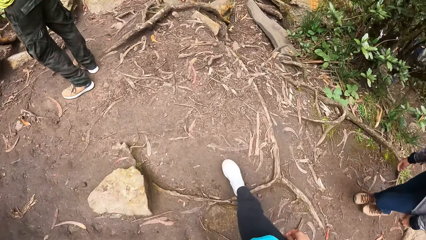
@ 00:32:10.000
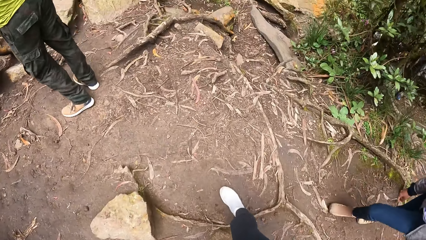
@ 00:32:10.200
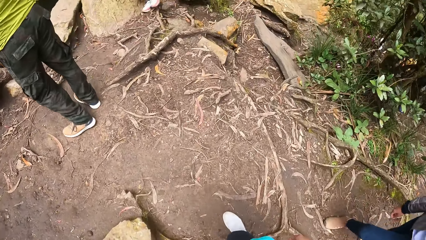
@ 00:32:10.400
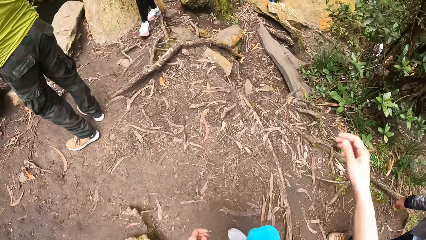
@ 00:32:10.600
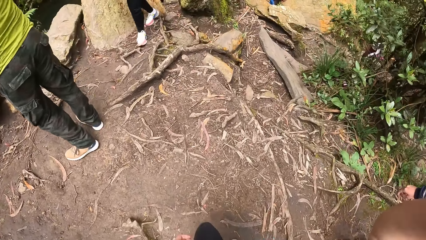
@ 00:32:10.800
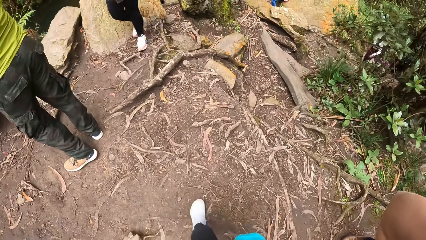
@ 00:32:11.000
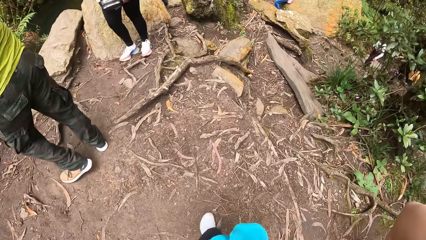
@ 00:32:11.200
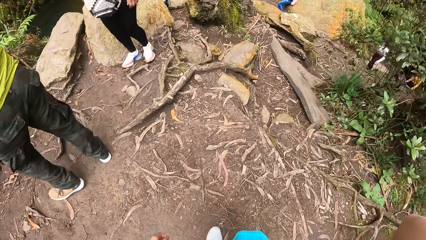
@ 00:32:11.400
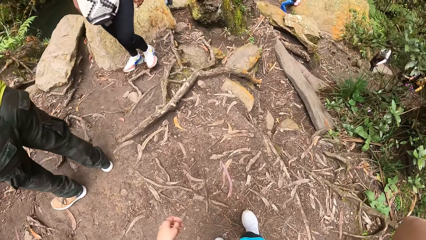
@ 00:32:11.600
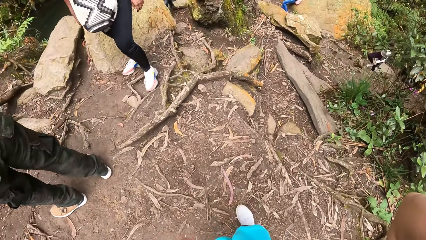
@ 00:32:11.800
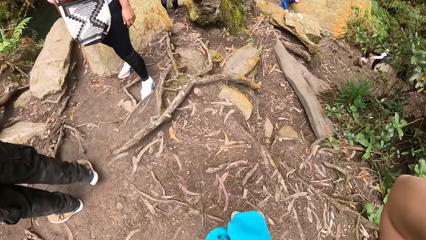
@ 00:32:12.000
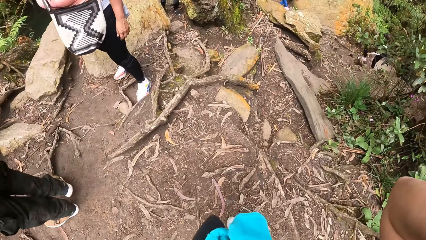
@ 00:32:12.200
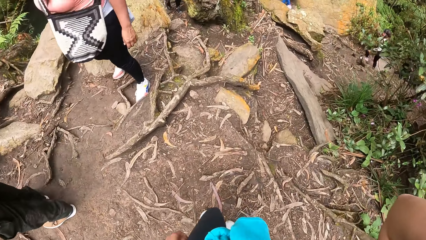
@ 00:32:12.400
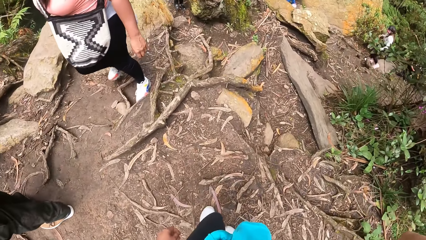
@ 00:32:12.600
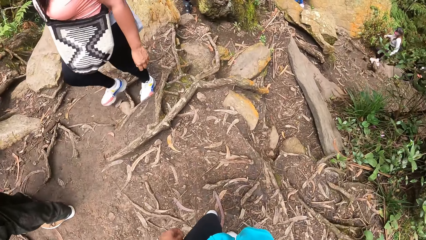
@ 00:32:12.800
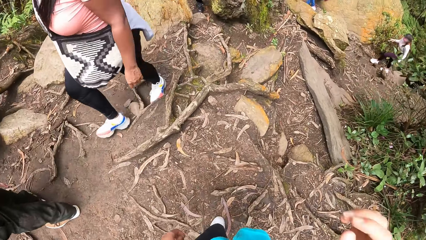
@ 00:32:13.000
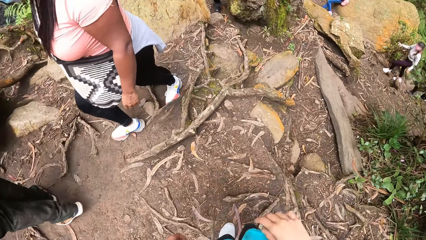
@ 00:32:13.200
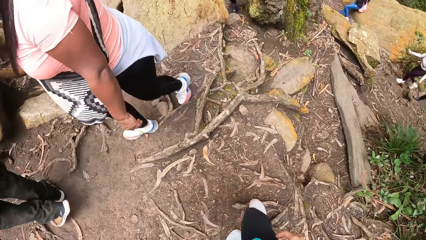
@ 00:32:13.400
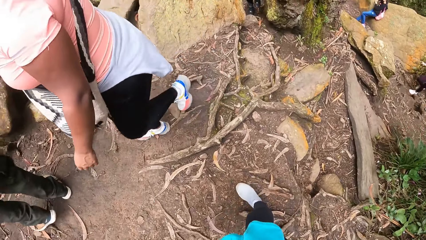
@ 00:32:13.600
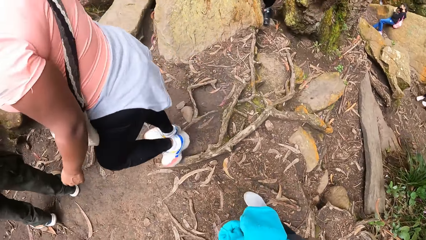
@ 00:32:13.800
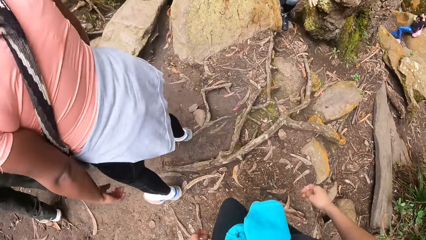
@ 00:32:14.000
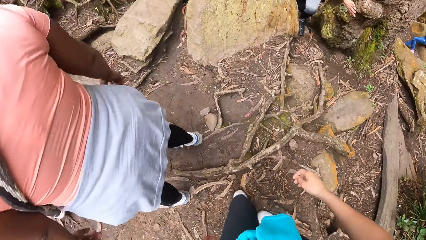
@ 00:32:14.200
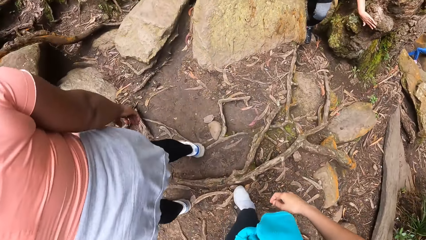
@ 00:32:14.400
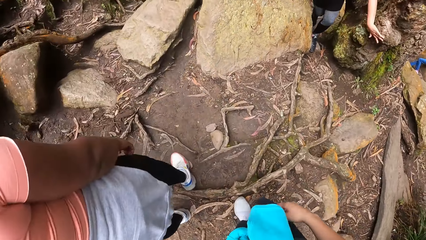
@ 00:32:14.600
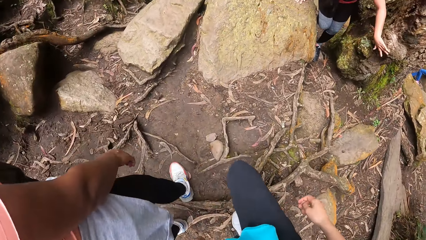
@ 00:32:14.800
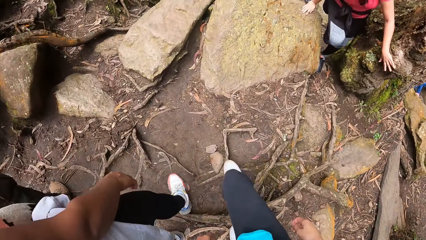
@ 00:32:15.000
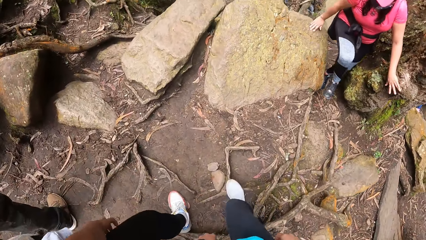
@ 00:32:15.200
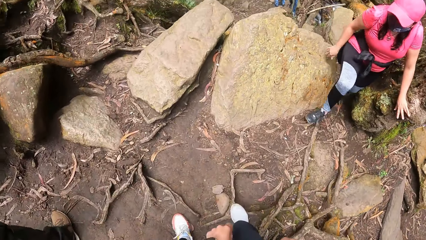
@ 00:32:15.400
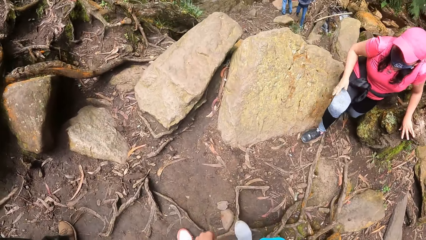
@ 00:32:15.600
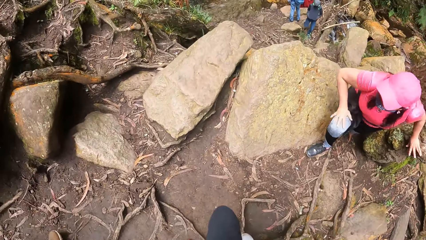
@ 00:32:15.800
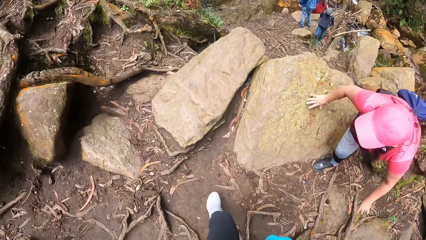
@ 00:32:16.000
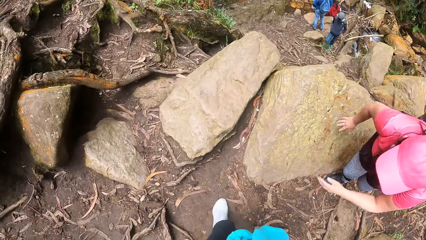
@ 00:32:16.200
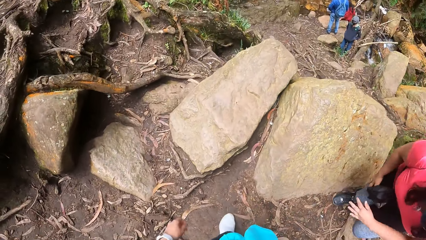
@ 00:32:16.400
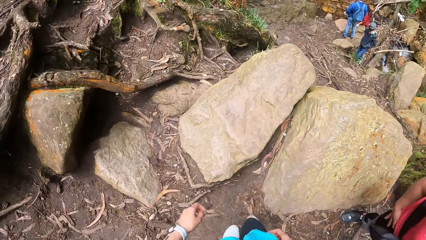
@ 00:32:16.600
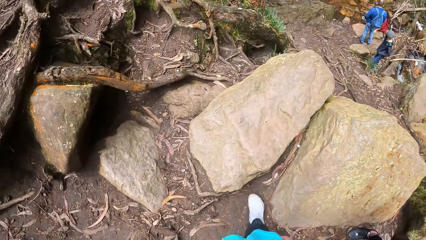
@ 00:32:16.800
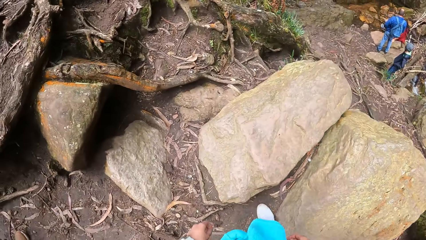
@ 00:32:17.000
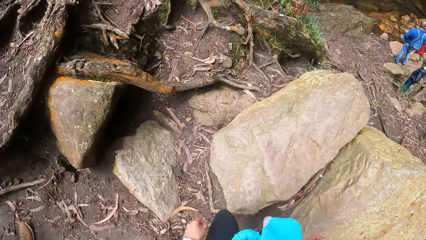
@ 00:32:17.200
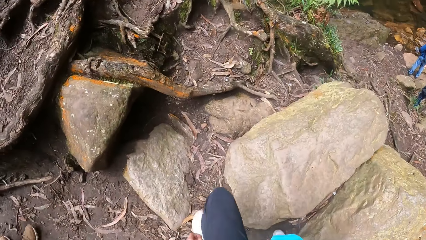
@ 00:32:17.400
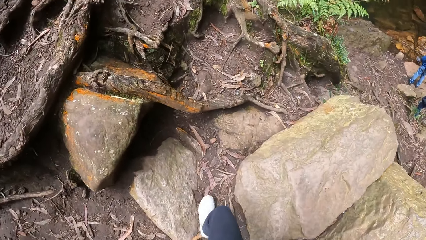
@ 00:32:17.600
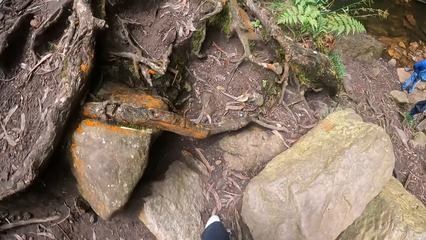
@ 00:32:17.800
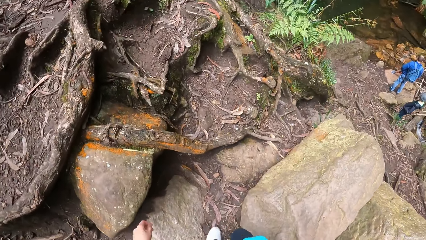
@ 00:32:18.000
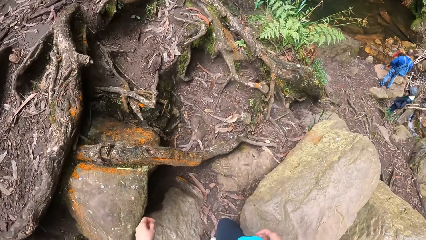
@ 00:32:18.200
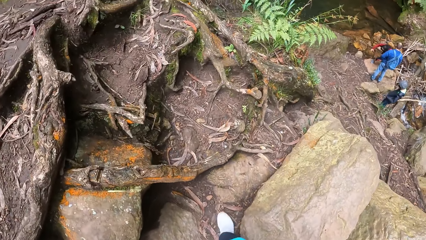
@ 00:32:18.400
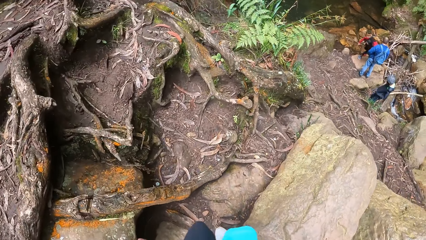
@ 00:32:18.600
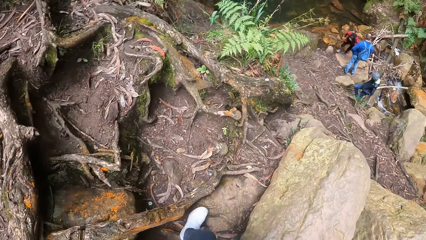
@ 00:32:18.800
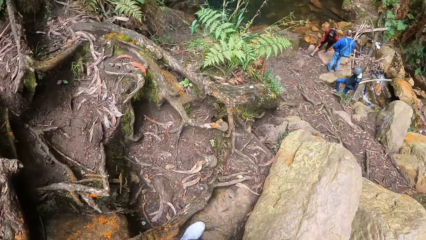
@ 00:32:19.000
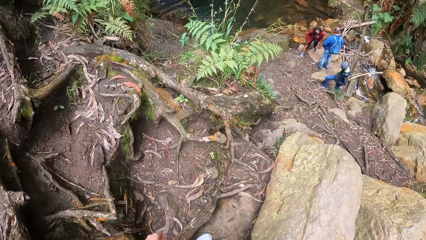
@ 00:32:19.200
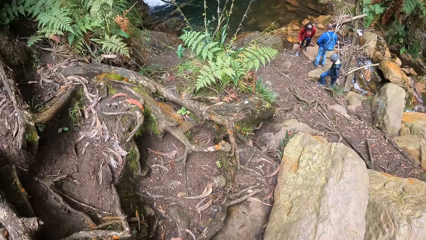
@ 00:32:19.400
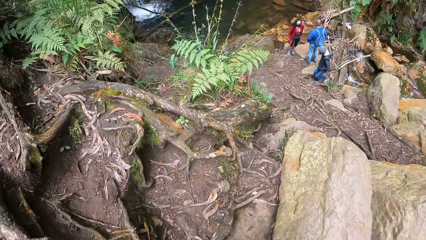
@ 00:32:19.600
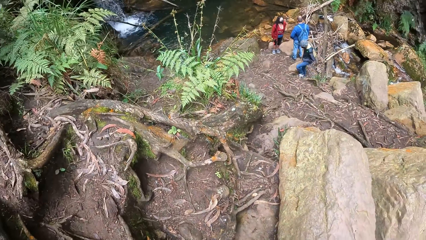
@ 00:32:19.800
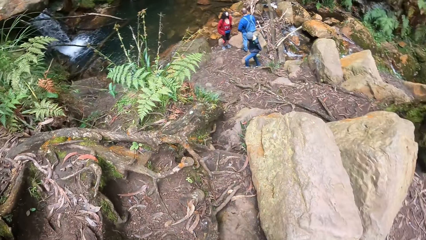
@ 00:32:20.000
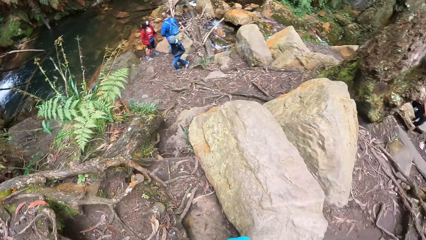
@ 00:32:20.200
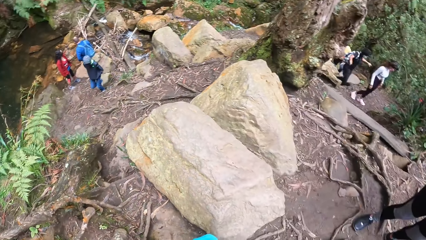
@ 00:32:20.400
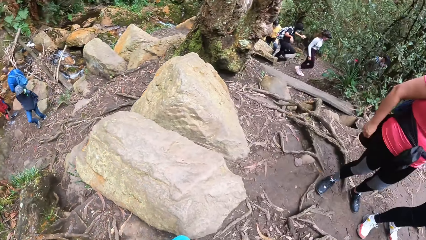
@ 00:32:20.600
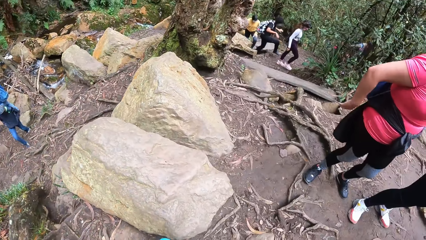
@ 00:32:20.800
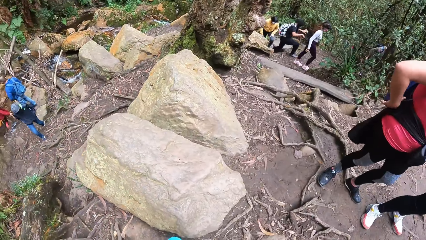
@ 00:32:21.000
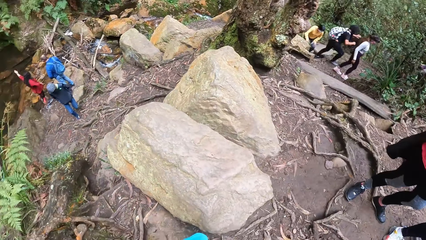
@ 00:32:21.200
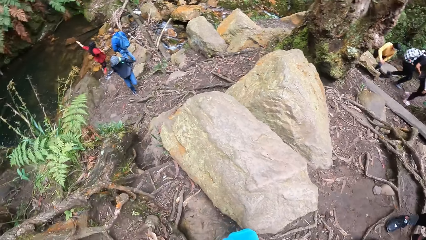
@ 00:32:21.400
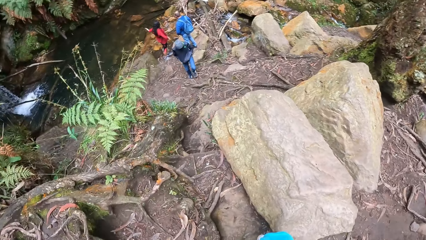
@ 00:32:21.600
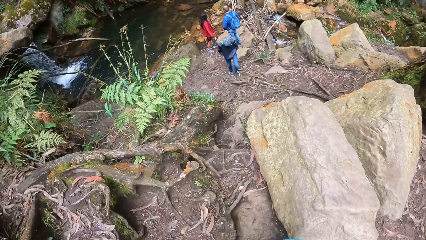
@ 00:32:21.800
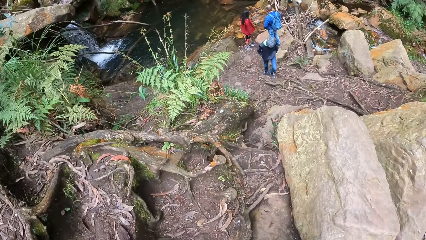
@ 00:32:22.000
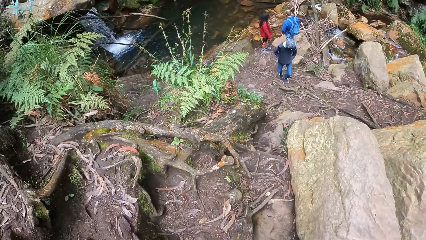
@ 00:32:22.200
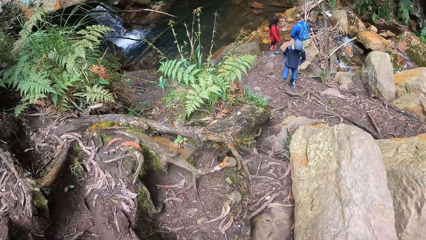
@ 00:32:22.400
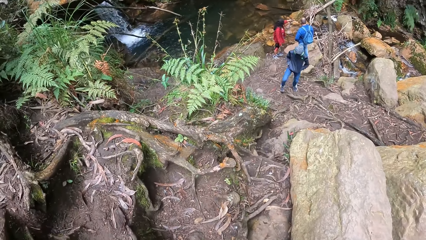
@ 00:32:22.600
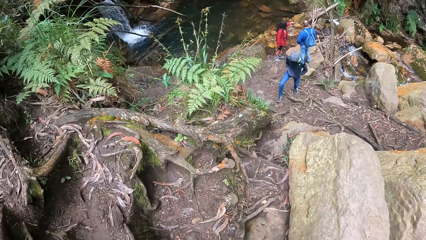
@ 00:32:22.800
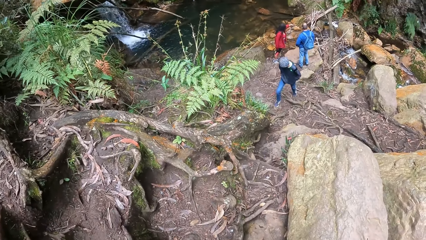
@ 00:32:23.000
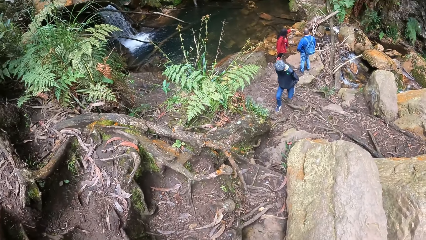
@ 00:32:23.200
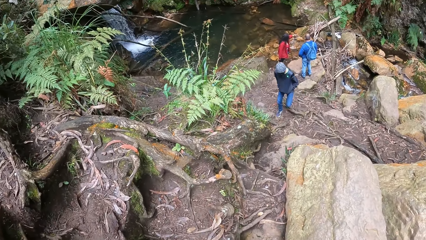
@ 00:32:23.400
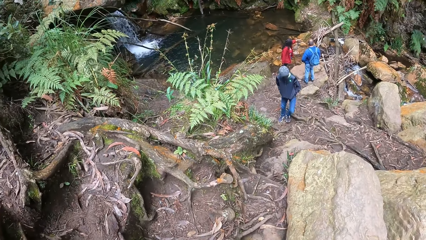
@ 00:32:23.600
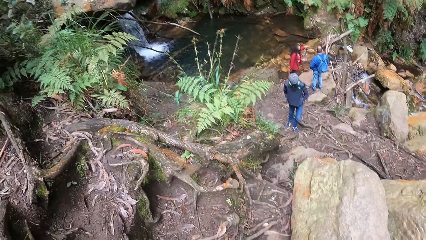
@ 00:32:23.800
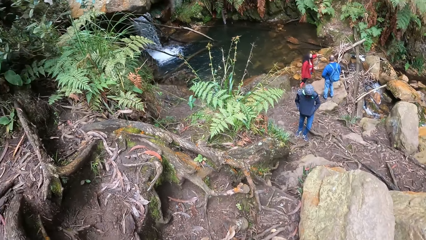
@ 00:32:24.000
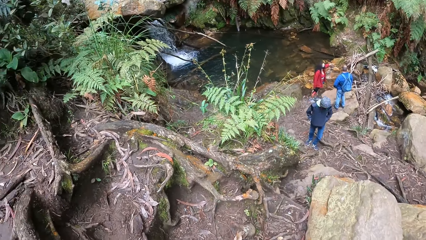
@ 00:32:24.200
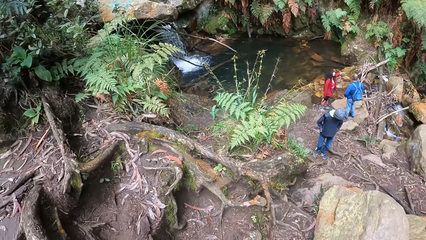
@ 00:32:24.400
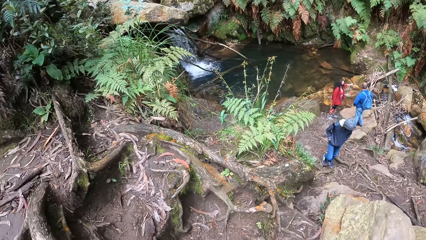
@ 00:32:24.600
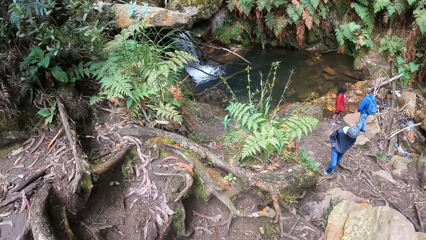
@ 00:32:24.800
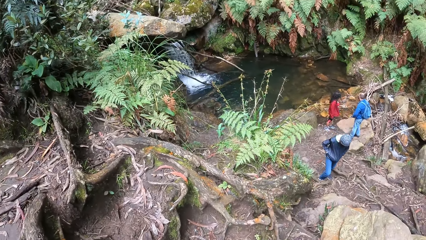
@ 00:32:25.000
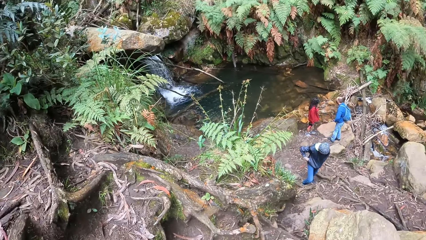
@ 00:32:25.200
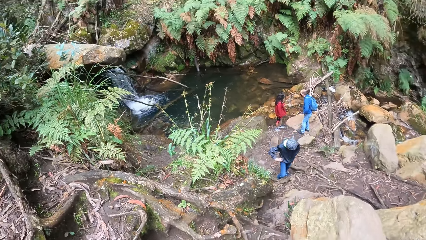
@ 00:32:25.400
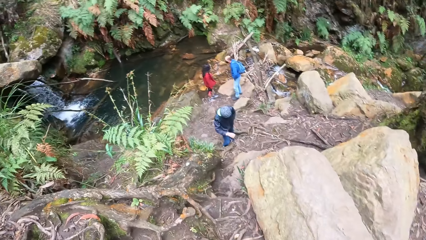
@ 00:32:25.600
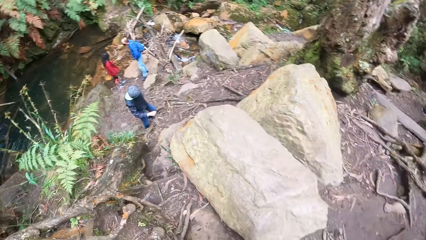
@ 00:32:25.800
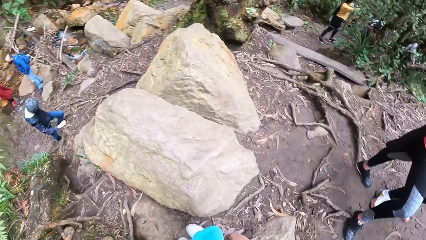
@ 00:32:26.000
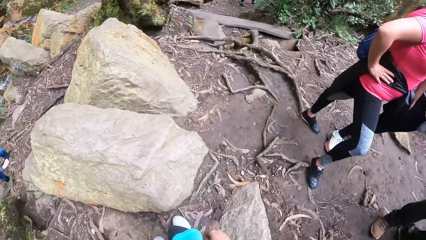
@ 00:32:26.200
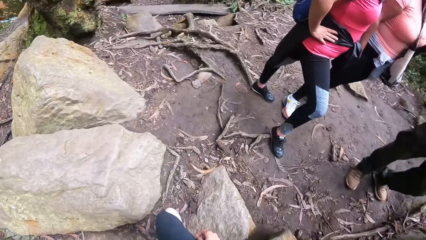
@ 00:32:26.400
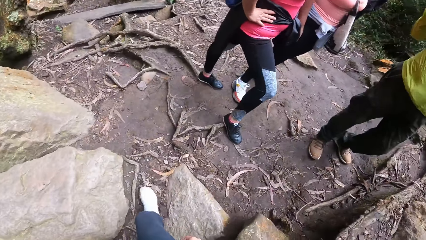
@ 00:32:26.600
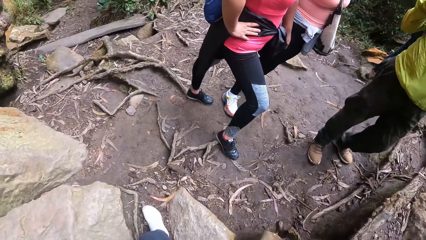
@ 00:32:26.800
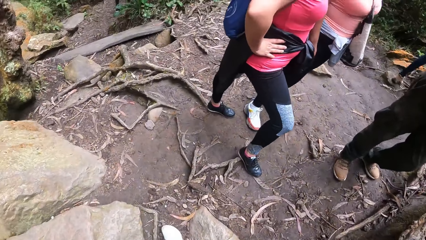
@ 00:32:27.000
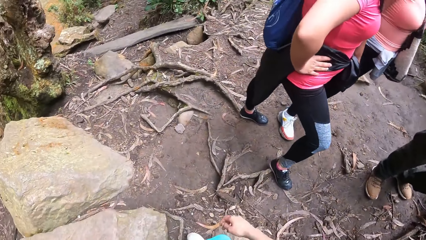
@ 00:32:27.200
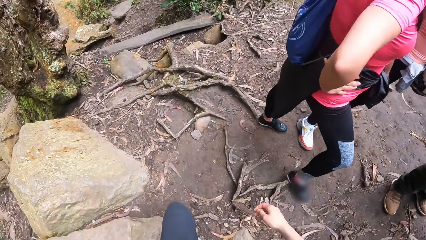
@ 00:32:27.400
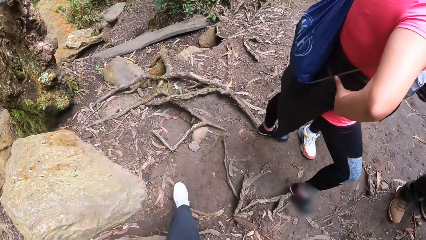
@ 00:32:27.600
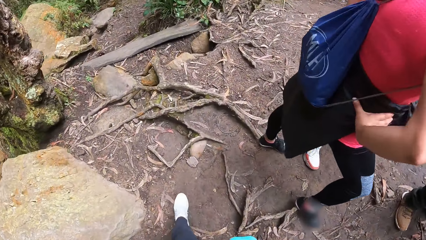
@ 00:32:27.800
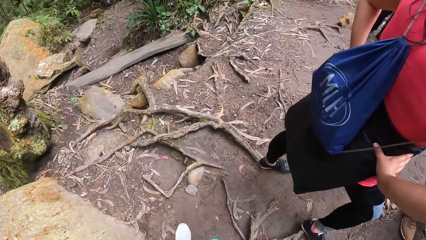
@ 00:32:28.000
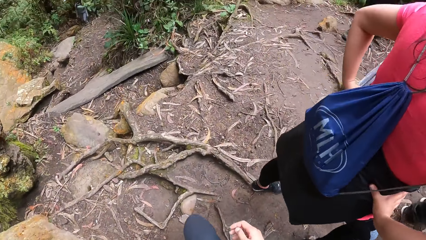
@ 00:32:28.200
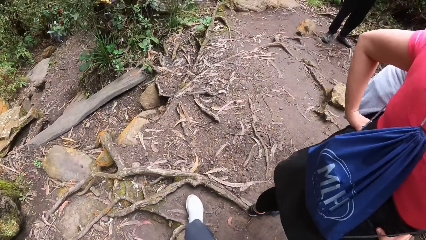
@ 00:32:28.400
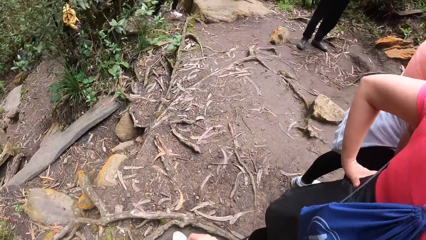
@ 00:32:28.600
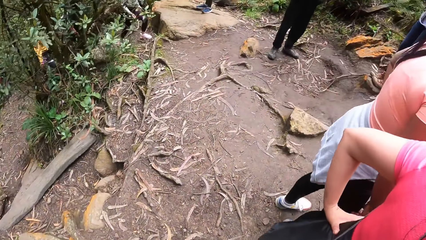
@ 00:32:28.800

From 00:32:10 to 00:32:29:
The camera wearer lifts her right hand toward her head. She stares at the waterfall.
